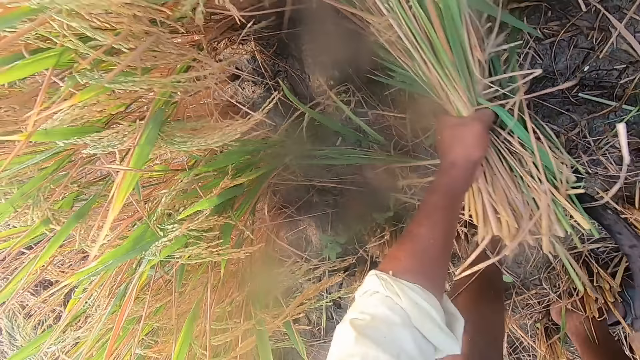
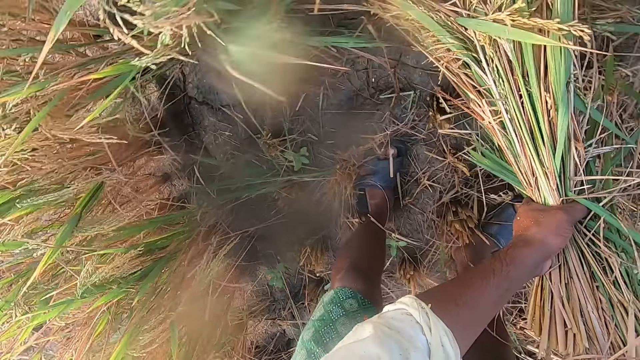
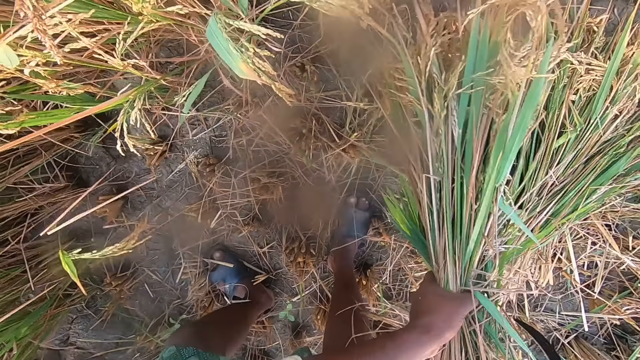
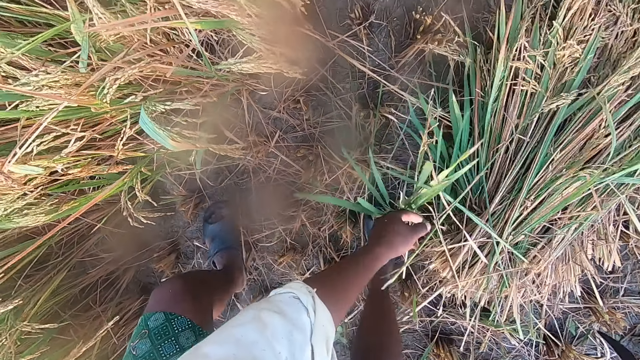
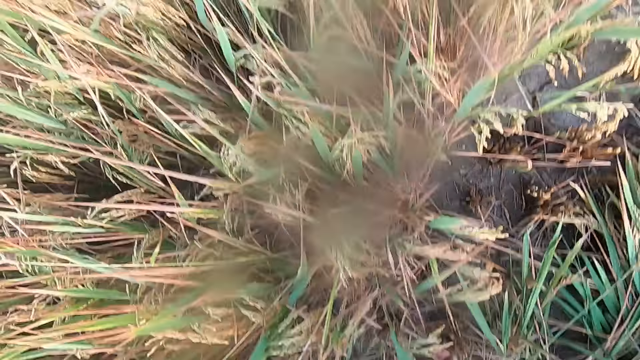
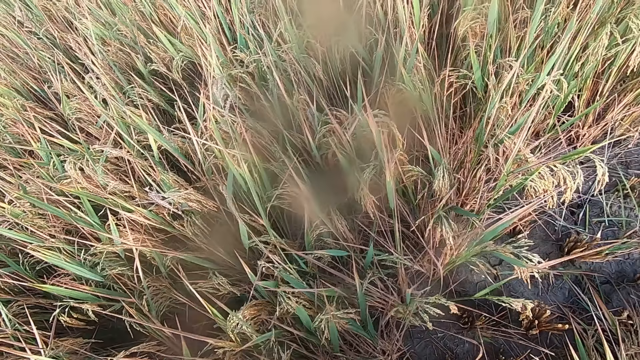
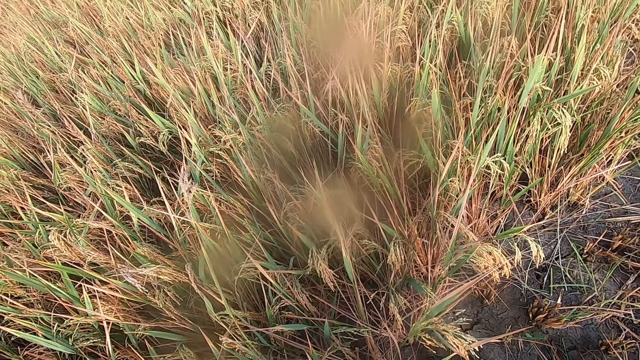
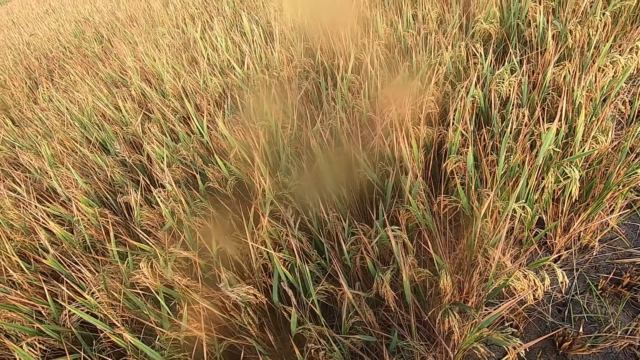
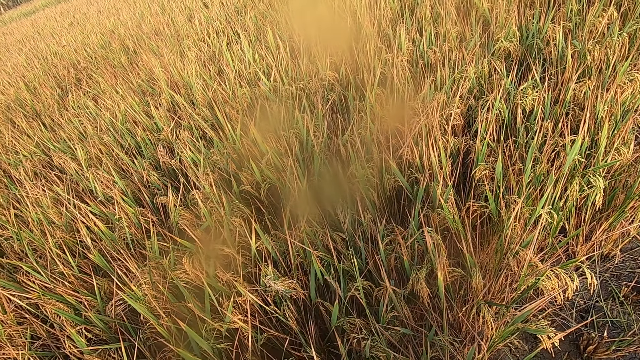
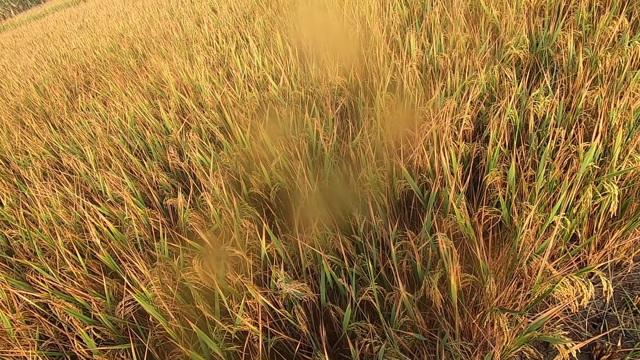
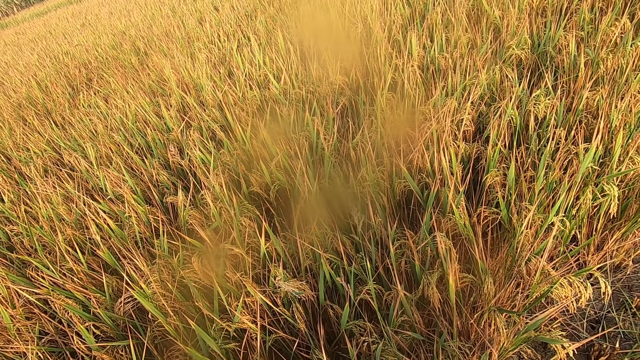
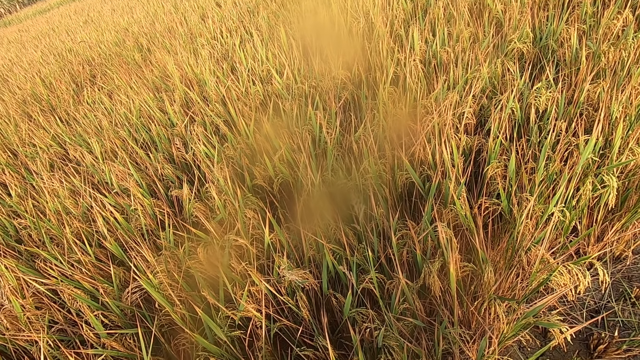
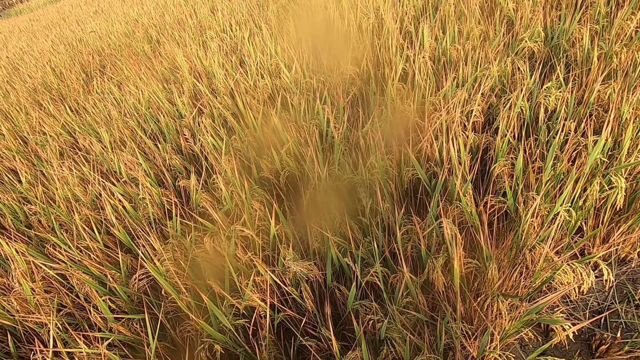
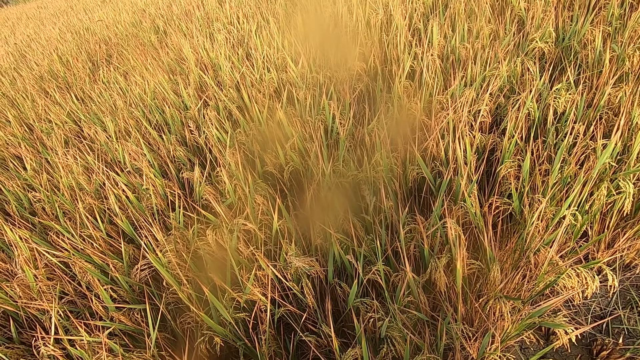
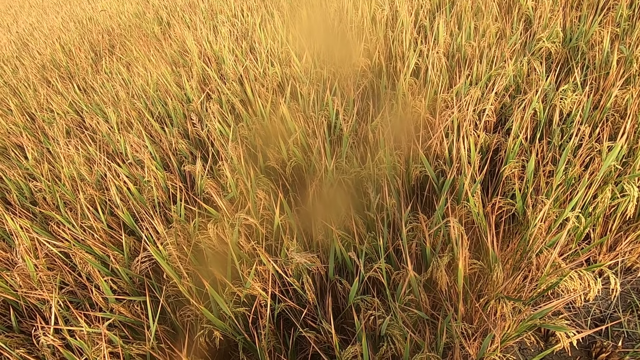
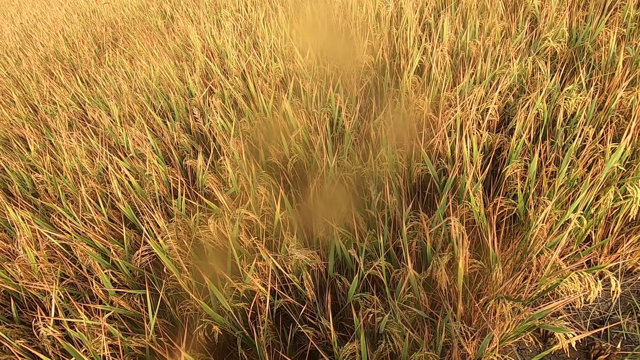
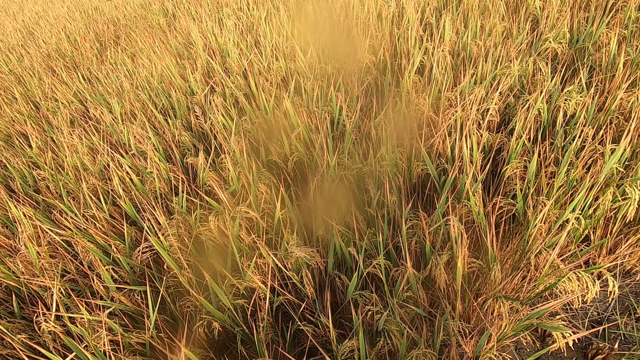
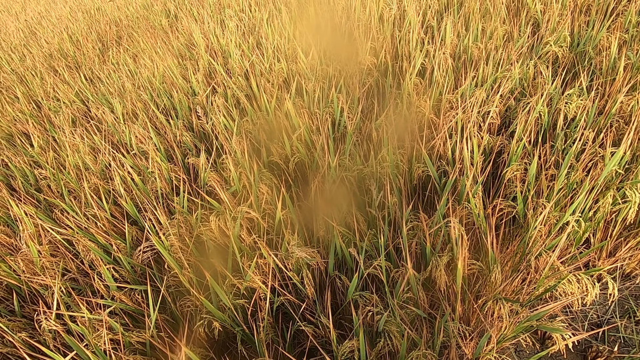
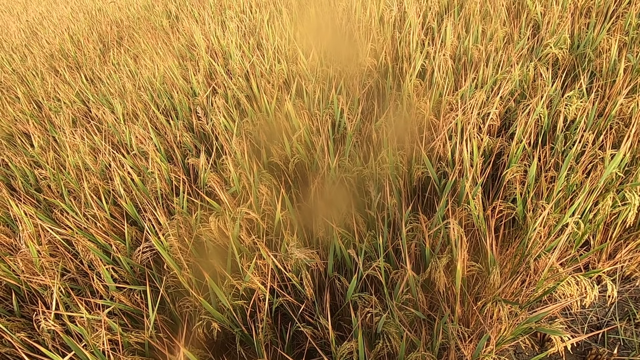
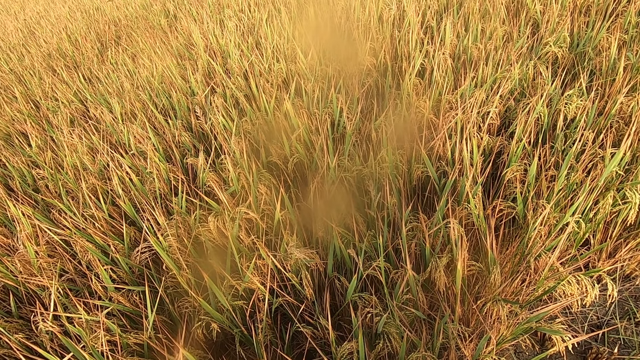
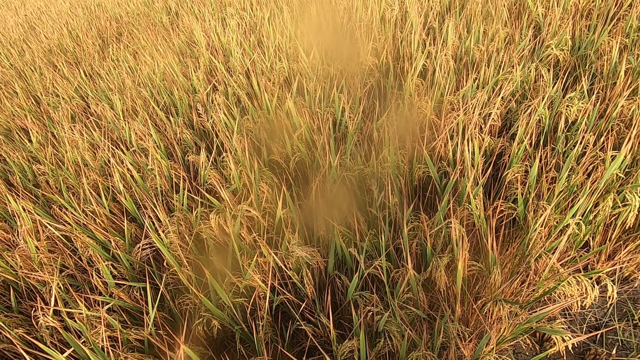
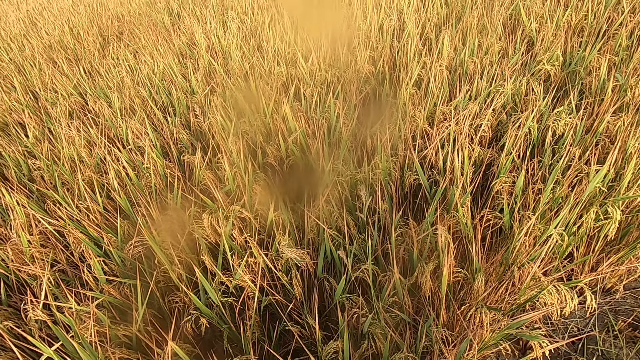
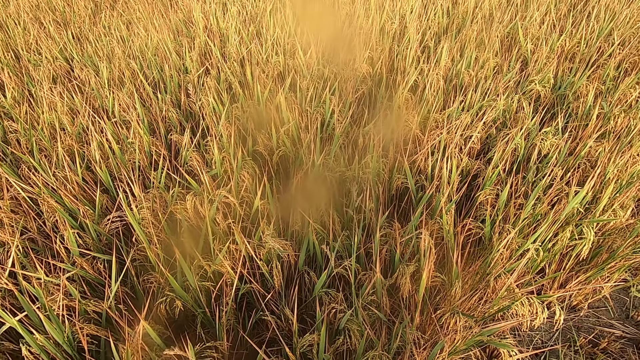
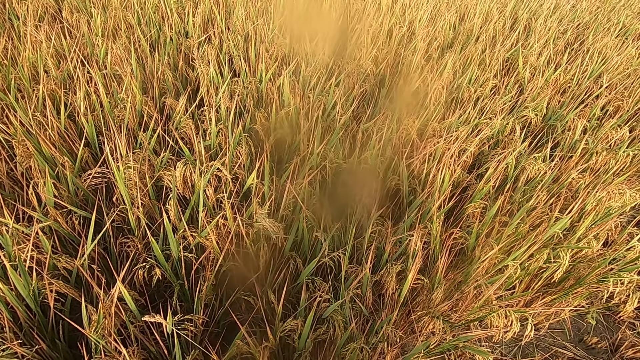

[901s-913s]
The camera wearer drops the stack of straw on the ground. They look around the farm.

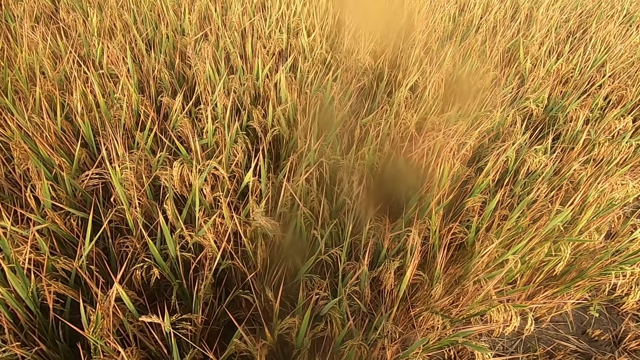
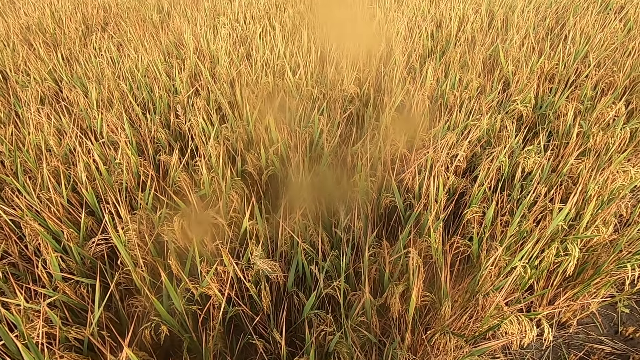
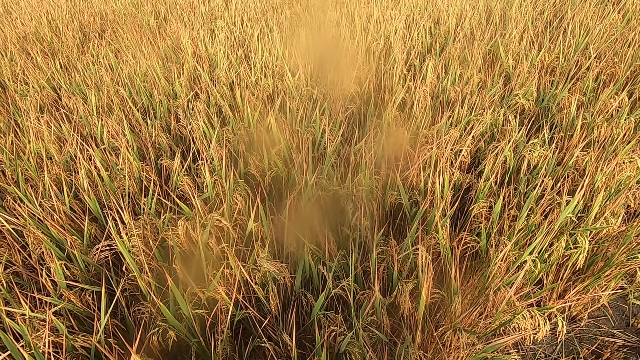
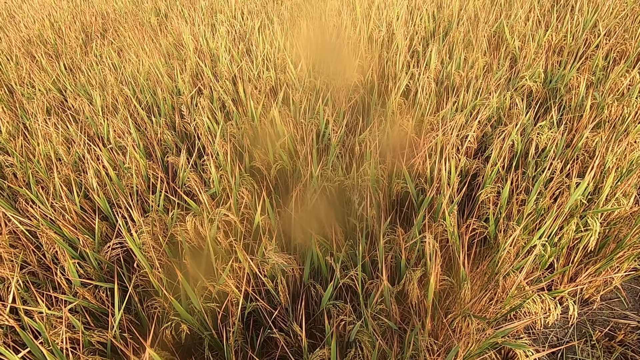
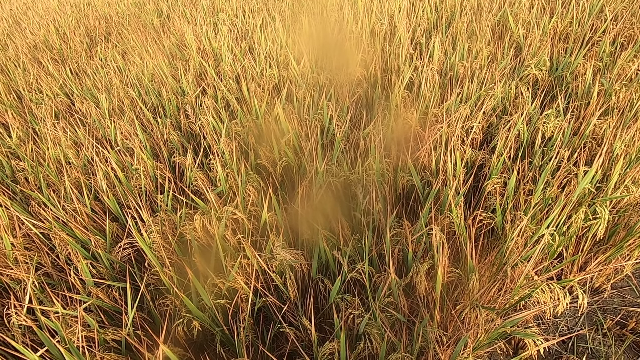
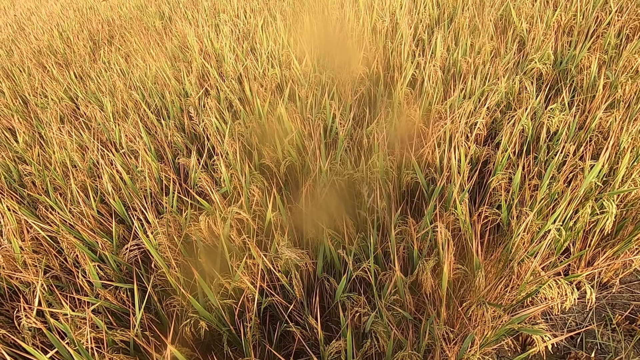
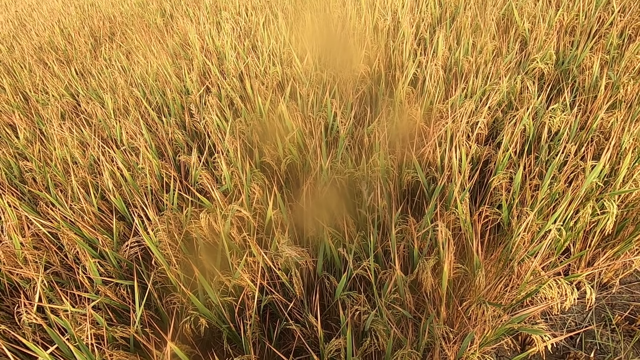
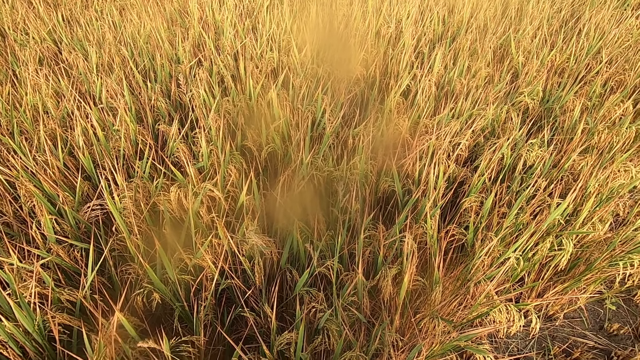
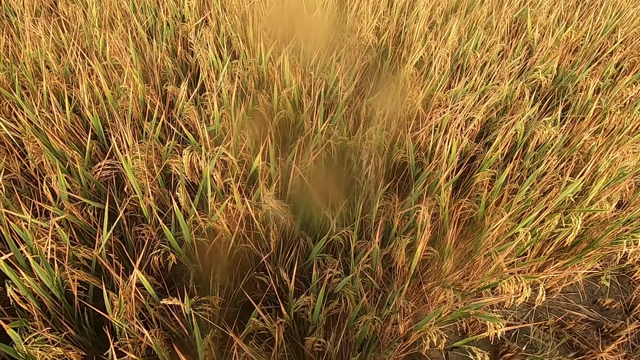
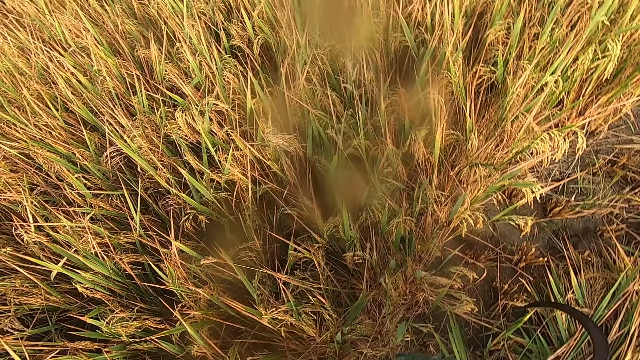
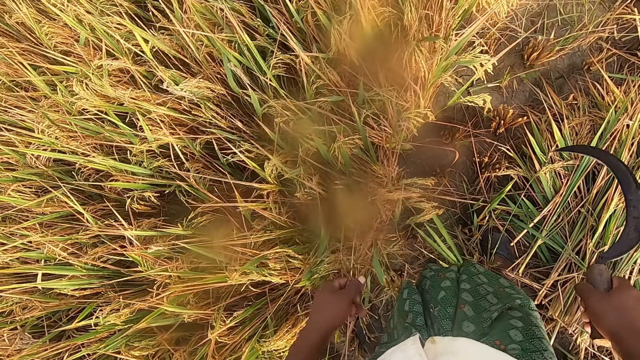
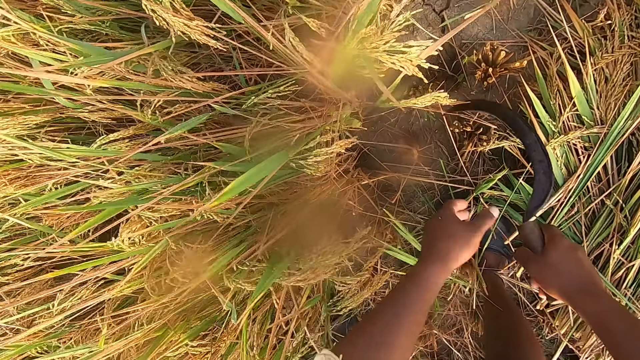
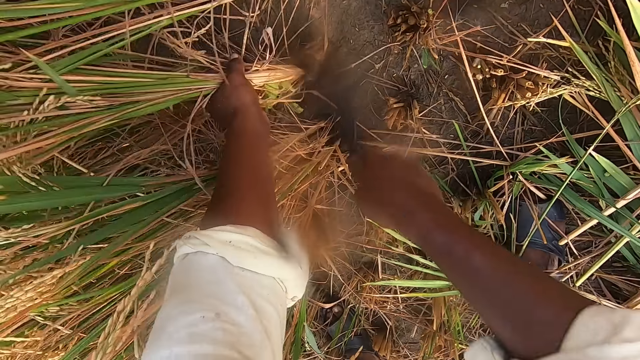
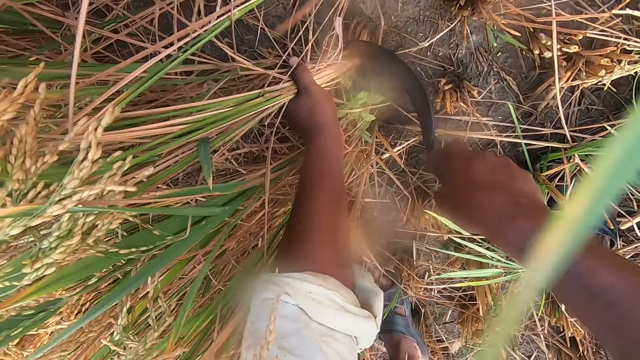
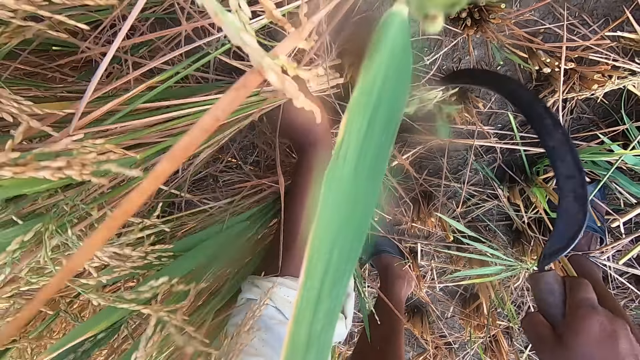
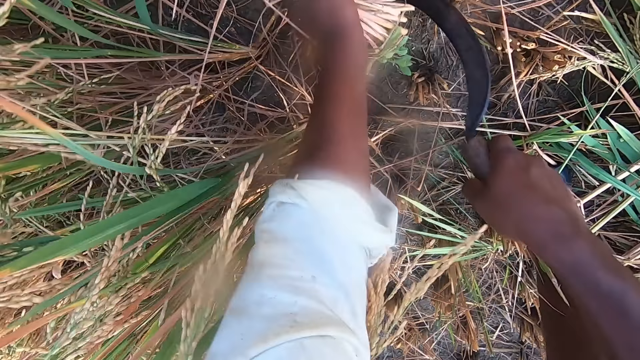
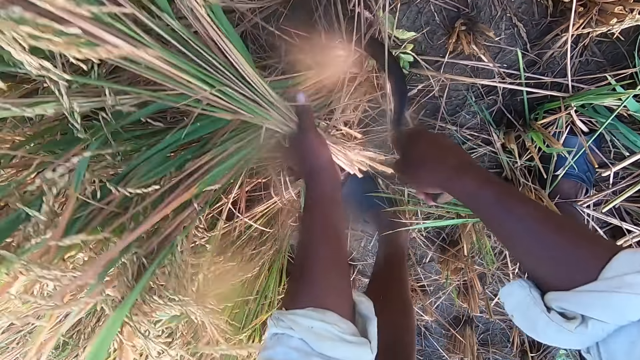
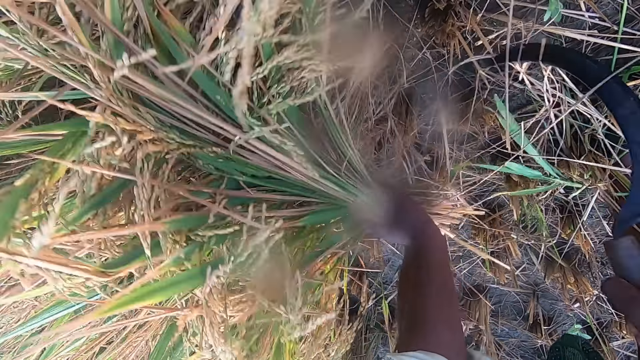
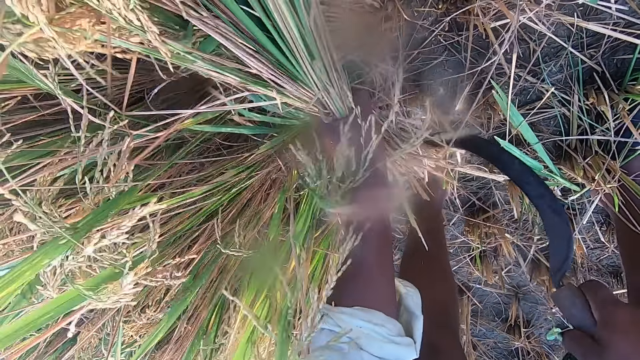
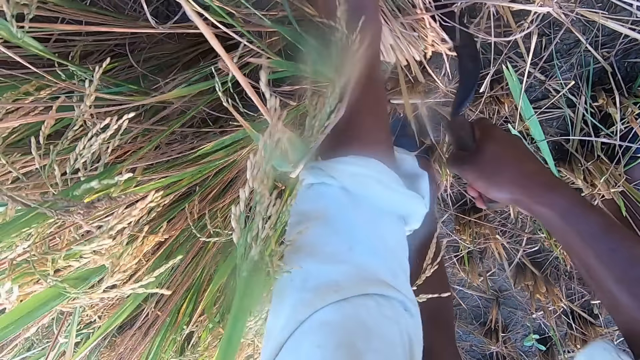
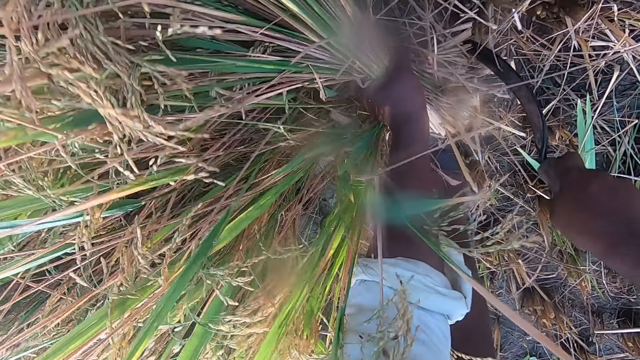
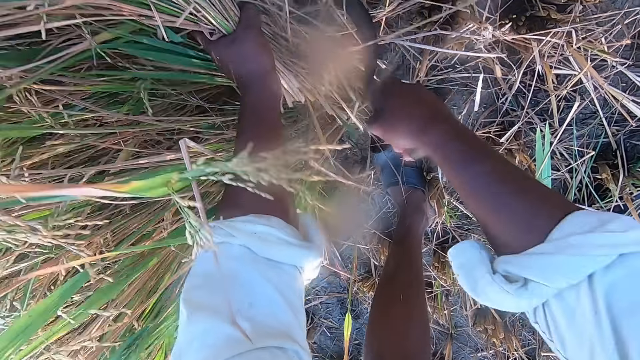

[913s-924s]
The camera wearer cuts straw from the ground with a hand sickle.
